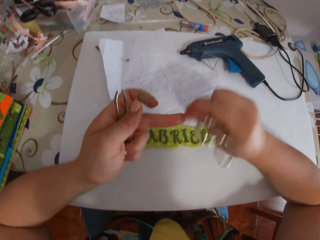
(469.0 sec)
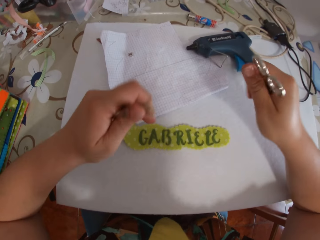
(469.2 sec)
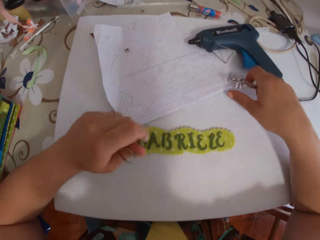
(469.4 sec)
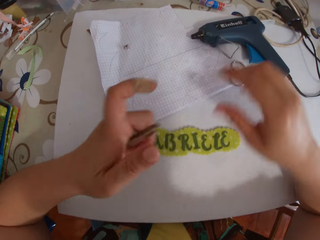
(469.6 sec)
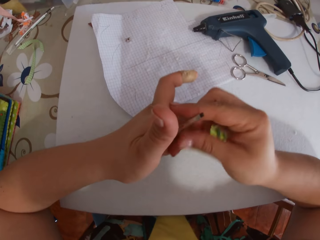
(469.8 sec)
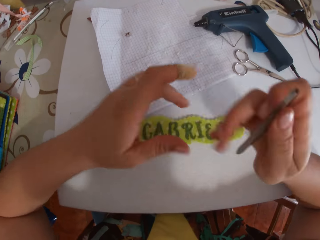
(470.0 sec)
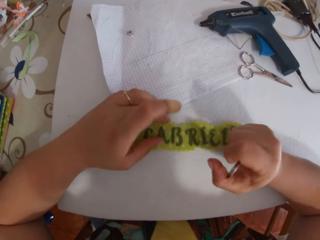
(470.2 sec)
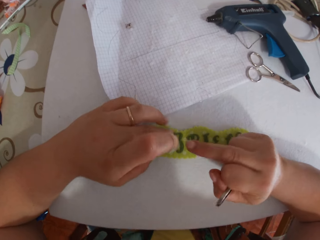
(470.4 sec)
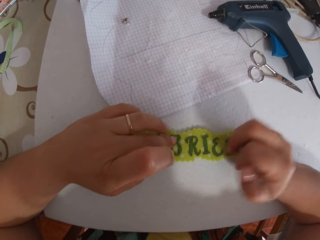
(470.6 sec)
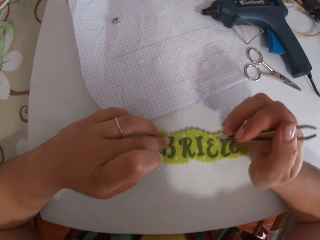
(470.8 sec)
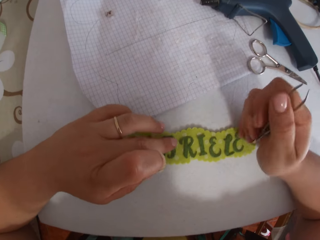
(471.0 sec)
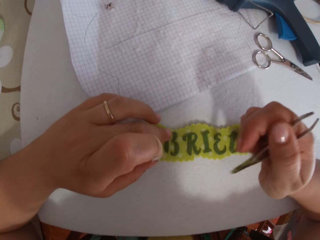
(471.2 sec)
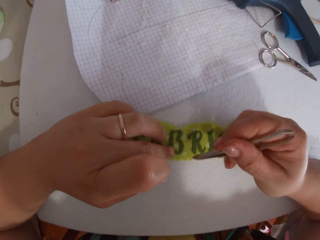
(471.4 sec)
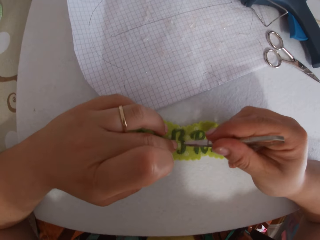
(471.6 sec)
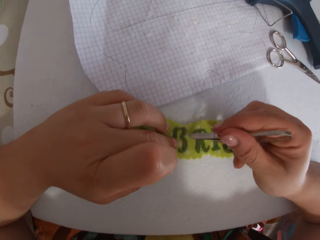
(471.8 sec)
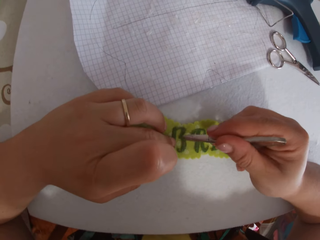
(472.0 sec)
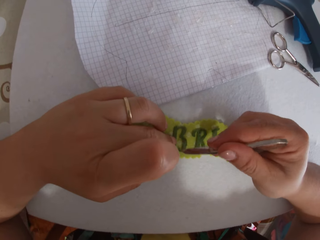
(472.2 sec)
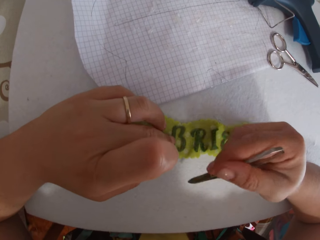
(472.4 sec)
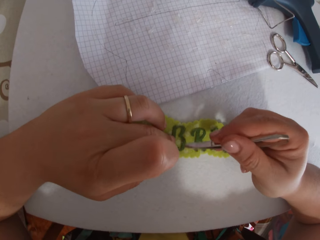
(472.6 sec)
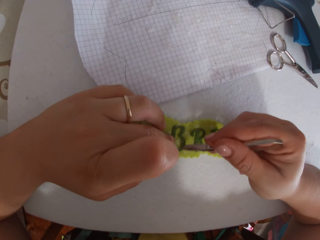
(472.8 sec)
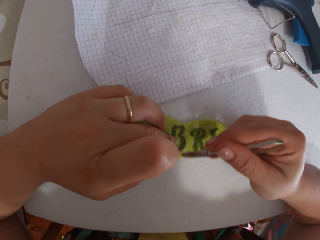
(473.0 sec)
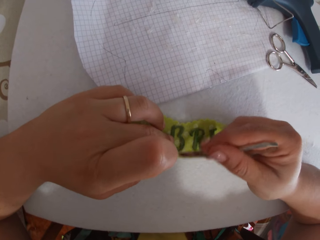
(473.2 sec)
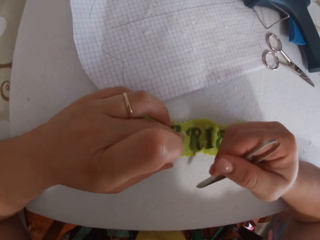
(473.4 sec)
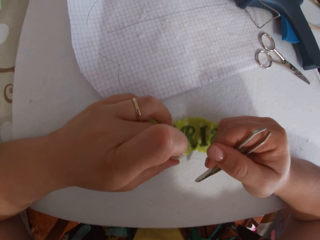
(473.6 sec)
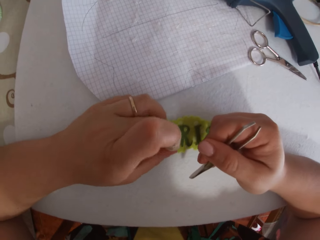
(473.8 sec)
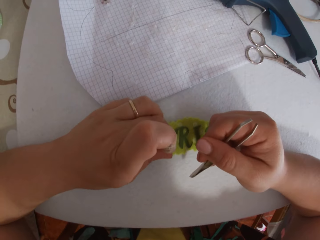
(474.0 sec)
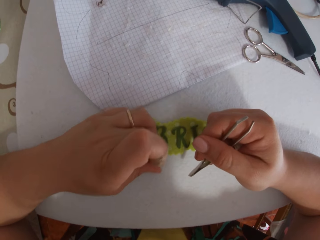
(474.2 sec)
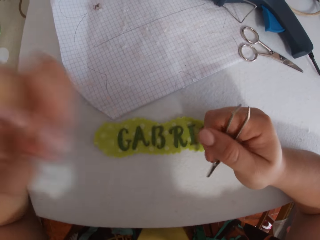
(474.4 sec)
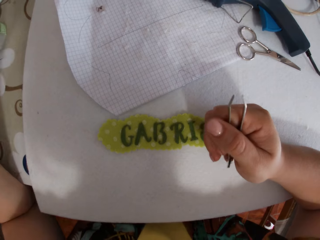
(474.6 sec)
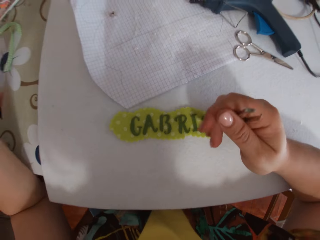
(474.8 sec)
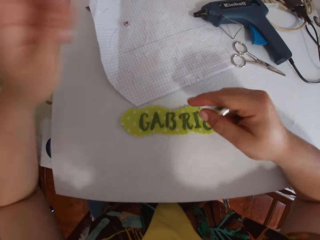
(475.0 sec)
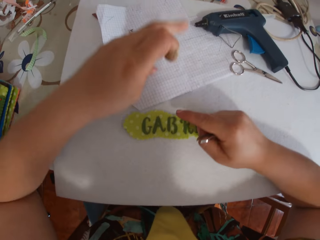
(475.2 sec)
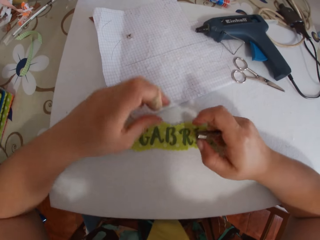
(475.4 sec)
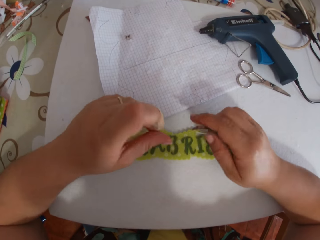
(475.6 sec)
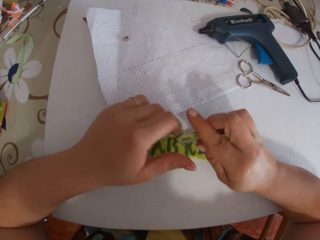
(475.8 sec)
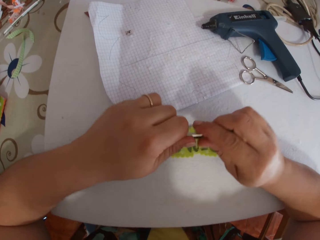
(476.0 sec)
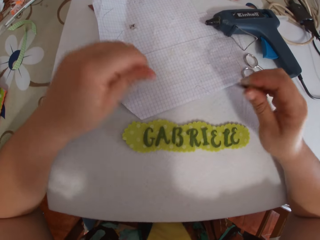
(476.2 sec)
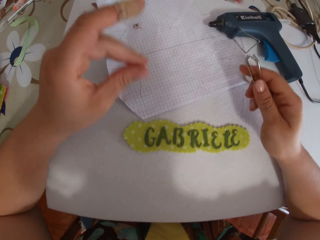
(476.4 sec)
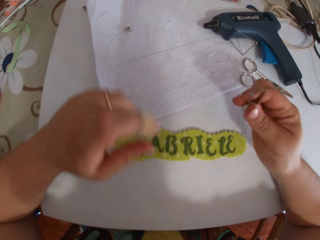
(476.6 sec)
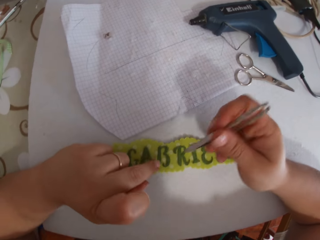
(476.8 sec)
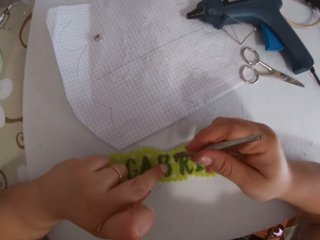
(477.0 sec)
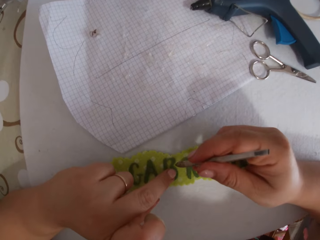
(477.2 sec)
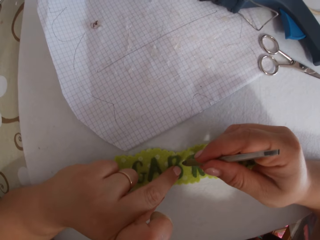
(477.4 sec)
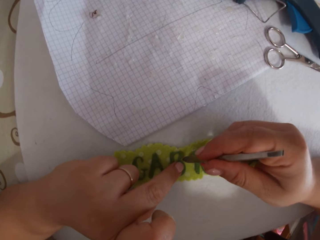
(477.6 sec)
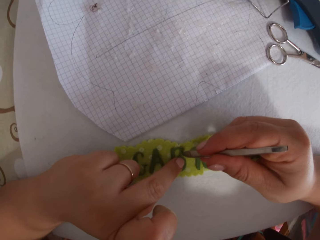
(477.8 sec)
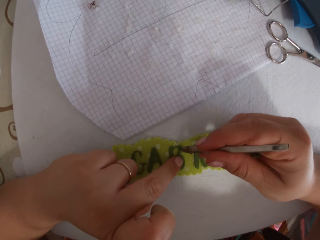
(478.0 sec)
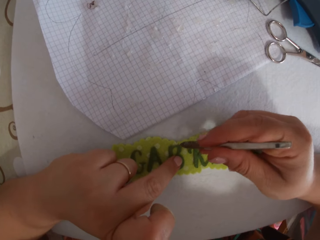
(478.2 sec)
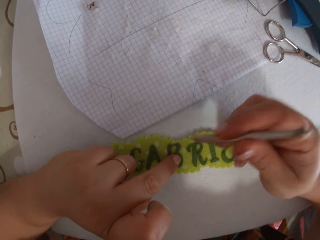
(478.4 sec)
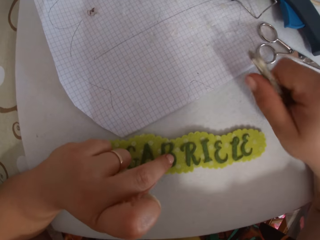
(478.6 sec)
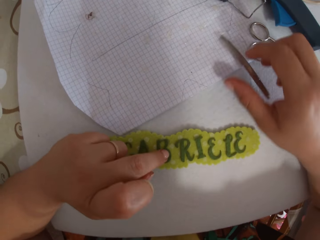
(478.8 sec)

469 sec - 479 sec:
The camera wearer removes glue from her left hand with her right hand. She drops the scissors on the table with her right hand. She moves the tweezer from her left hand to her right hand. She picks the clip from the left hand. She removes glue around the letter B on the sticker with the tweezer on her right hand. She aligns the letter on the name tag. She swipes glue around the letter B with her left hand. She removes something from the name tag. She cleans glue on the tweezer with her left hand.

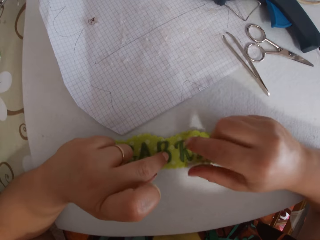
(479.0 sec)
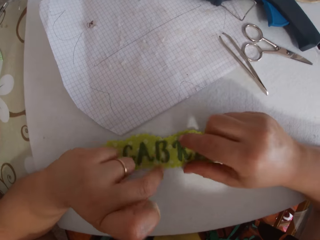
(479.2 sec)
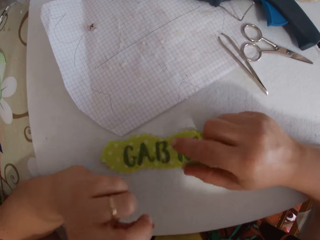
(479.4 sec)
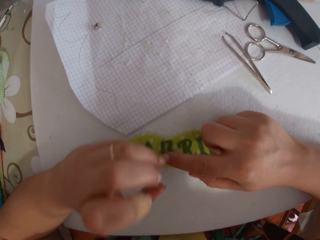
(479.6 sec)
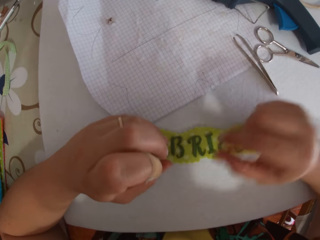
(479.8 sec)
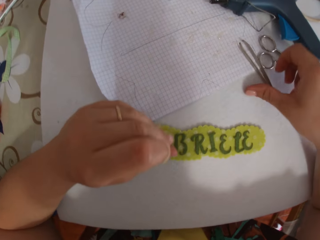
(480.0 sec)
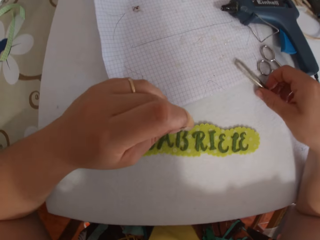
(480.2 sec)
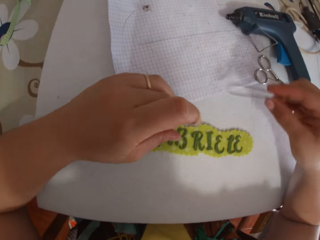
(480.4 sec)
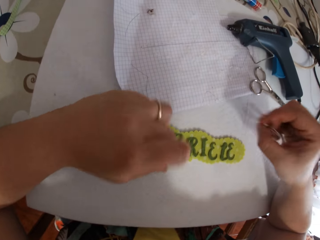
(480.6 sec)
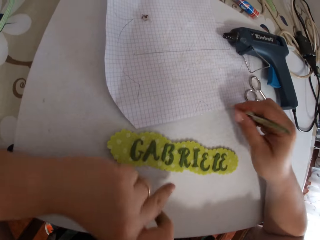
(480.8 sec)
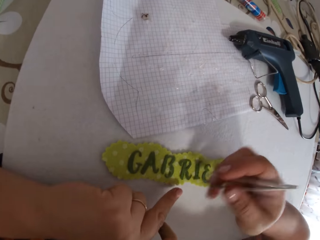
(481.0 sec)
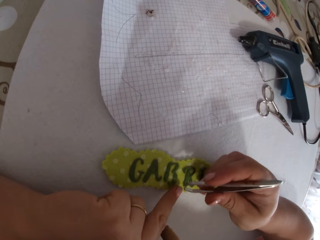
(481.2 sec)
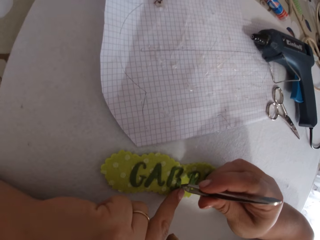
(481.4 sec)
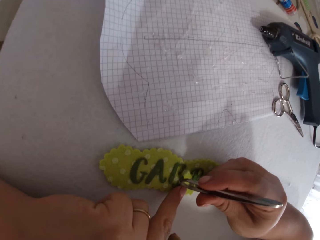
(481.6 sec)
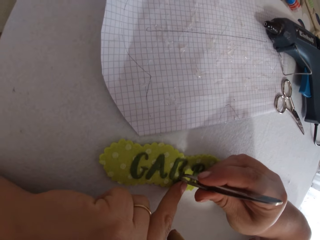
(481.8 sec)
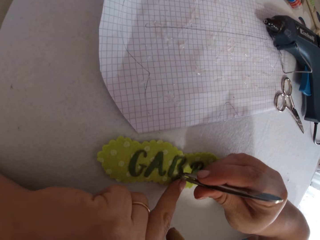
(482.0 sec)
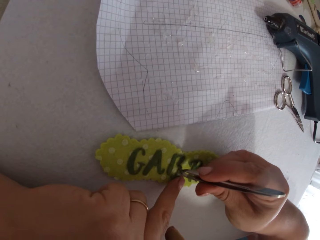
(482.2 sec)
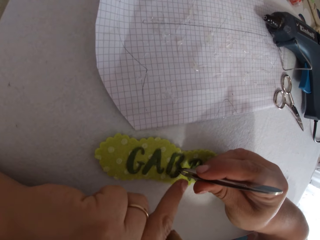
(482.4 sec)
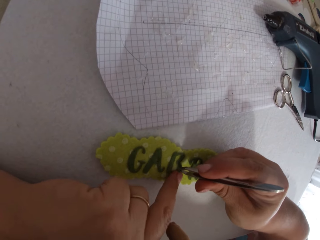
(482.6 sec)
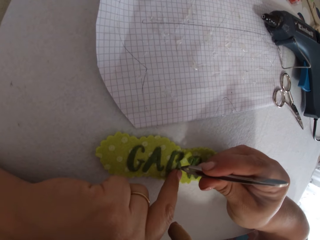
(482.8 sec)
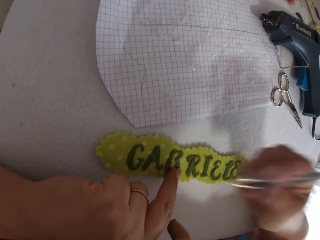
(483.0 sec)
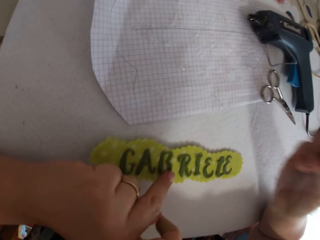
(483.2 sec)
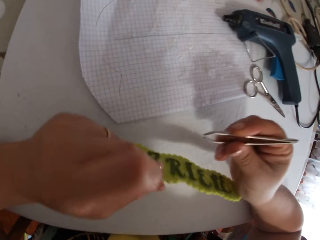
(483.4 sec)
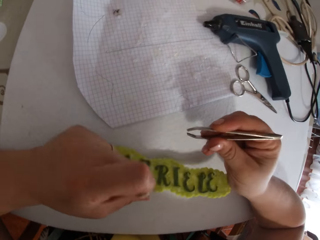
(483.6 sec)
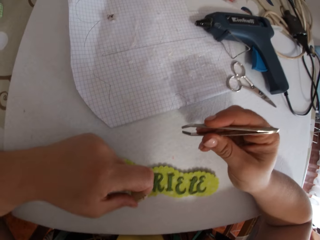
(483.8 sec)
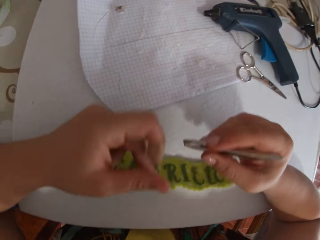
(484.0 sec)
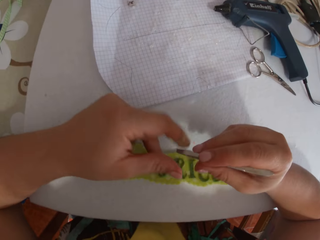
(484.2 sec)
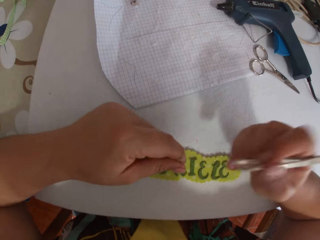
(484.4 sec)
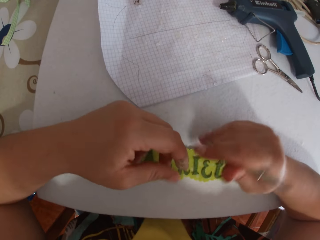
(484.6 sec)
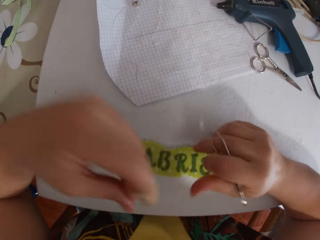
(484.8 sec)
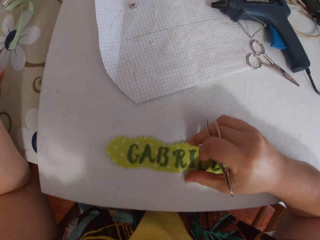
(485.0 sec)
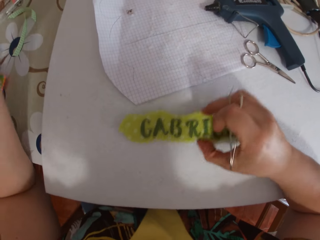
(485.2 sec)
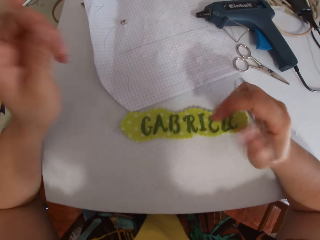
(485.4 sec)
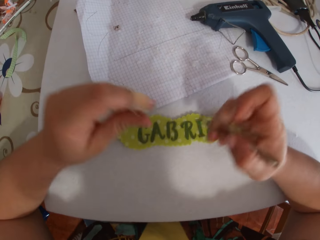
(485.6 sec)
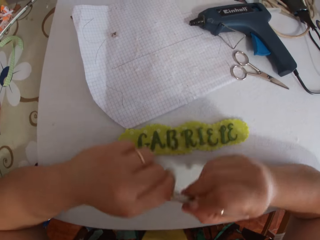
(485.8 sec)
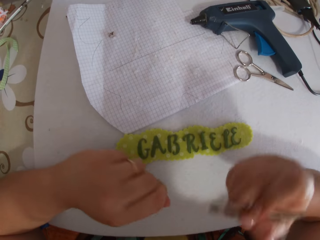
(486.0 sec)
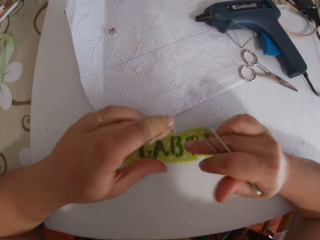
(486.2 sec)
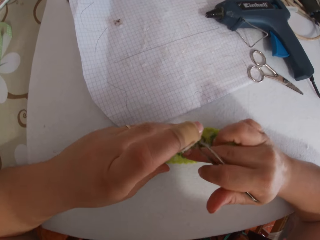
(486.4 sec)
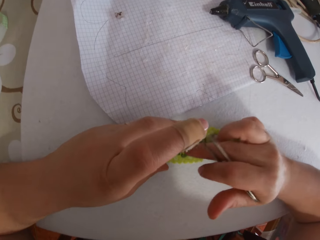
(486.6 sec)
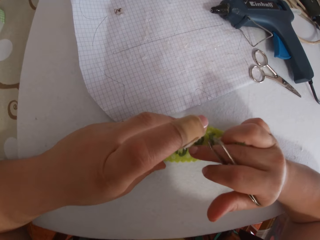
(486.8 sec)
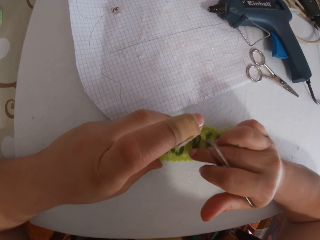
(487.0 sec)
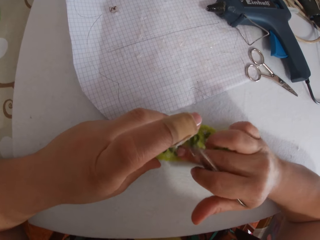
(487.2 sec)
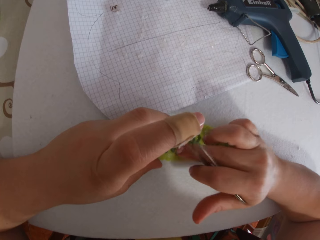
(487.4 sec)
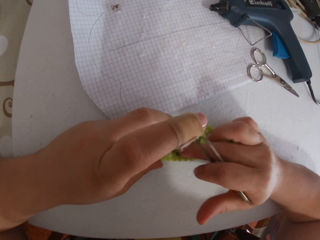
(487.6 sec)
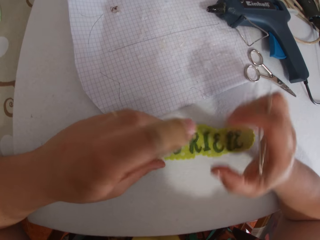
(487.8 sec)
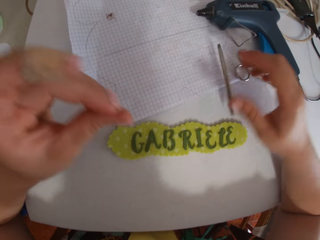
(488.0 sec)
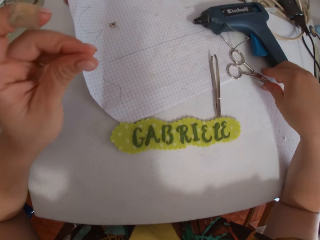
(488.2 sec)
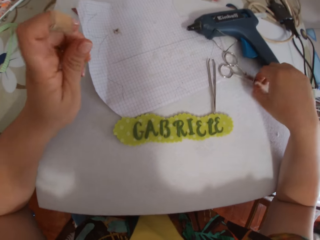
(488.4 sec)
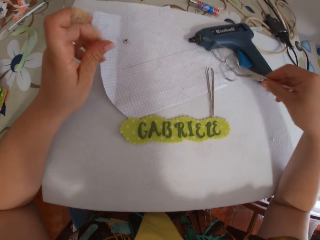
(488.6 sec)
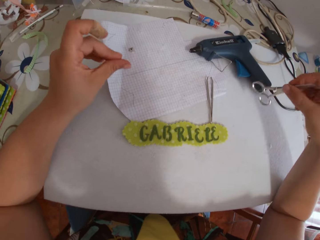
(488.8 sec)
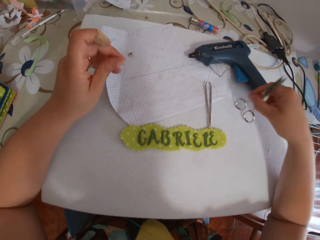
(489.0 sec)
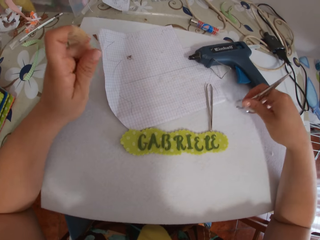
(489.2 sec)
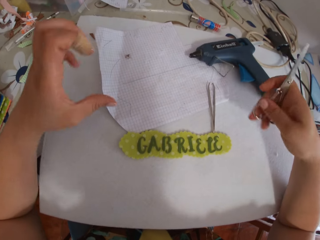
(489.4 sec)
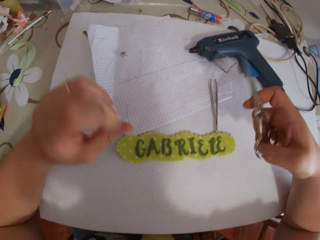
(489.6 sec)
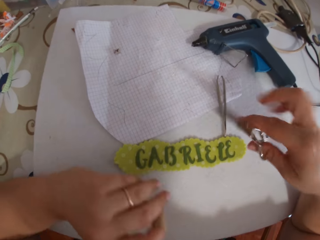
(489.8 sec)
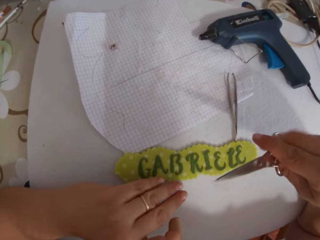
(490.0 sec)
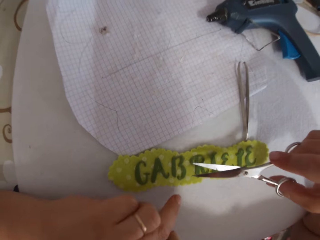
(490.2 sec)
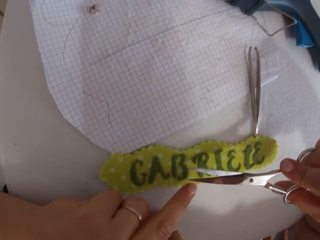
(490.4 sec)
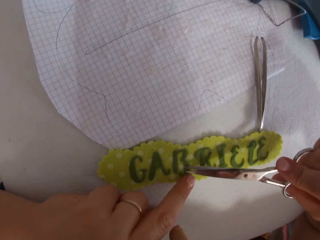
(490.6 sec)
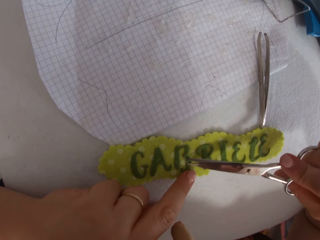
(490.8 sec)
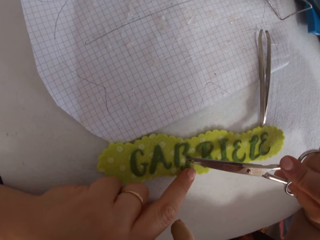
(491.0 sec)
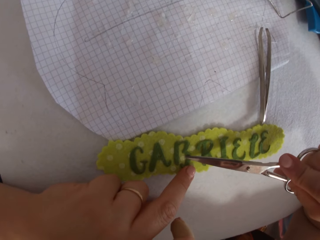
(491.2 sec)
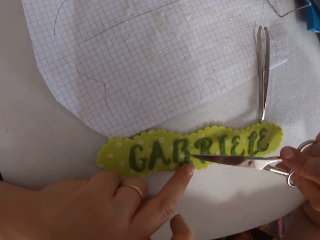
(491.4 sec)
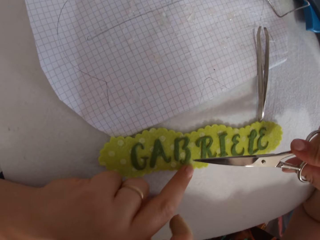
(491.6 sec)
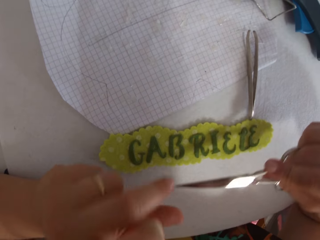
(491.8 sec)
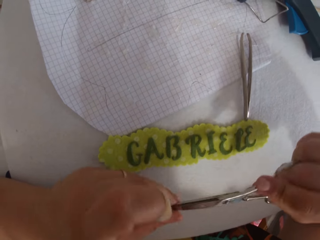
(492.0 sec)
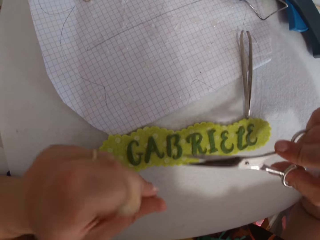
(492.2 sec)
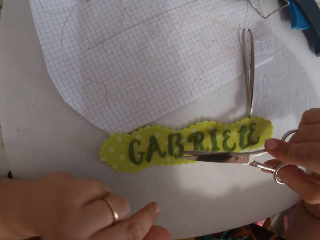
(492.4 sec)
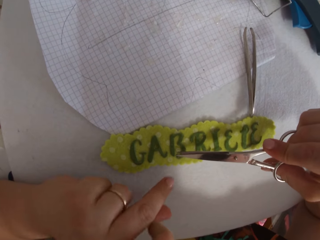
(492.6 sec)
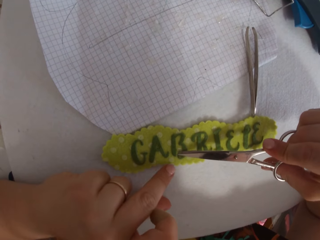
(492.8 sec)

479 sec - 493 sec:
The camera wearer drops the tweezer on the cardboard with her right hand. She swipes glue around the letter B with her left hand. She removes something from the tag. She picks the tweezer on the cardboard with her right hand. She removes glue around the letter B on the sticker with the tweezer on her right hand. She cleans glue on the tweezer with her left hand. She moves the name tag. She holds down the letter B on the sticker with her right hand. She aligns the letter on the tag. She drops the tweezer on the cardboard with her right hand. She picks the tweezer on the cardboard with her right hand. She picks the scissors on the cardboard with her right hand. She trims the letter on the name tag.
